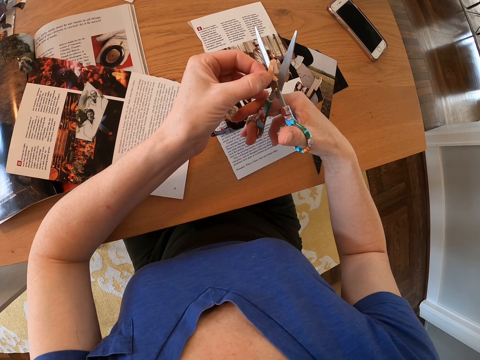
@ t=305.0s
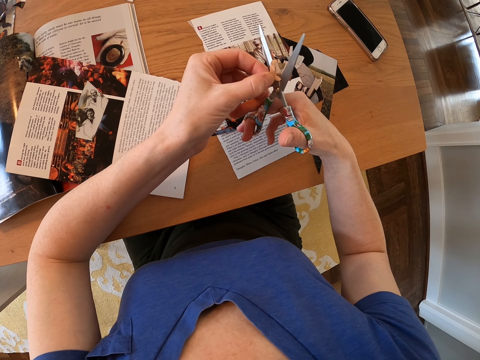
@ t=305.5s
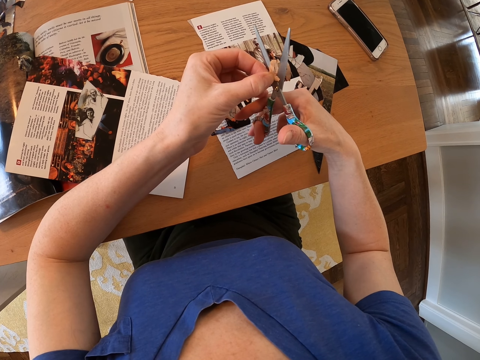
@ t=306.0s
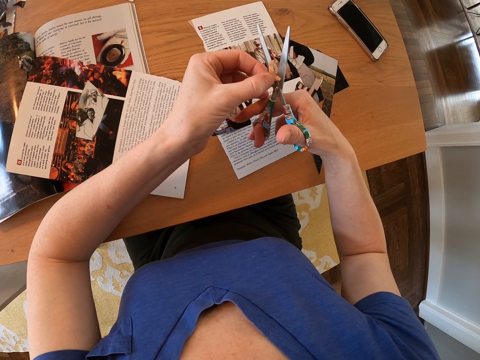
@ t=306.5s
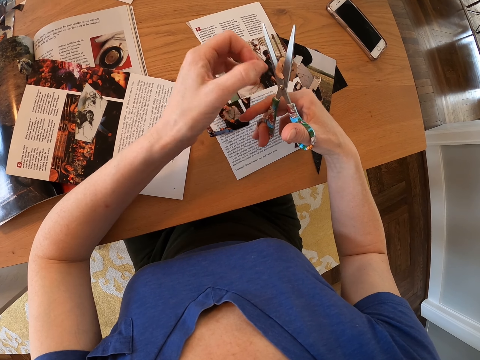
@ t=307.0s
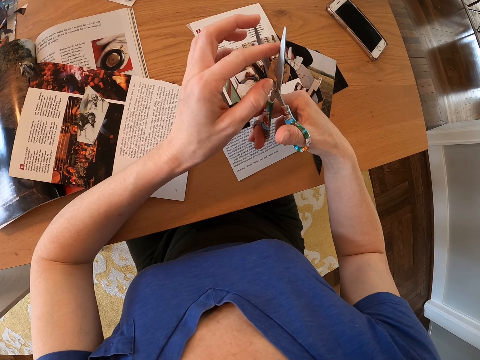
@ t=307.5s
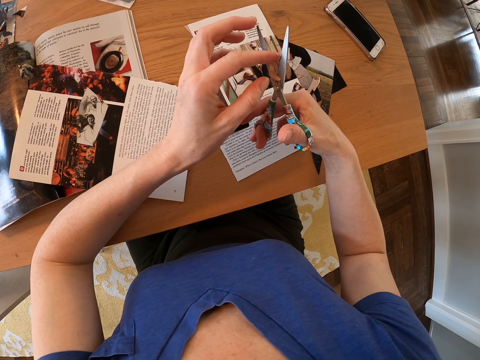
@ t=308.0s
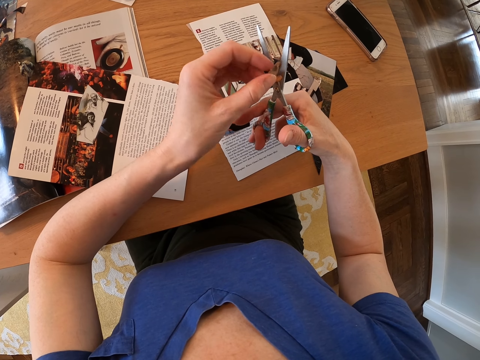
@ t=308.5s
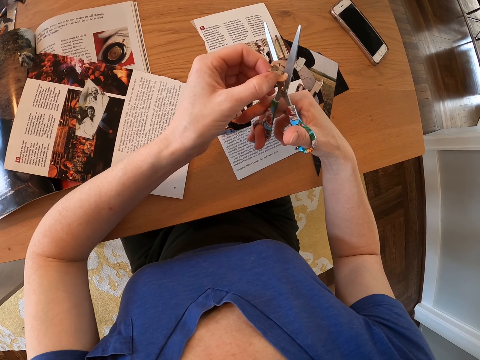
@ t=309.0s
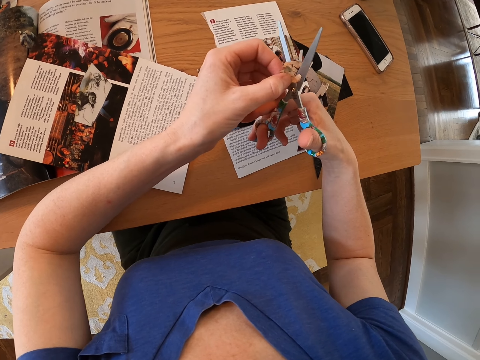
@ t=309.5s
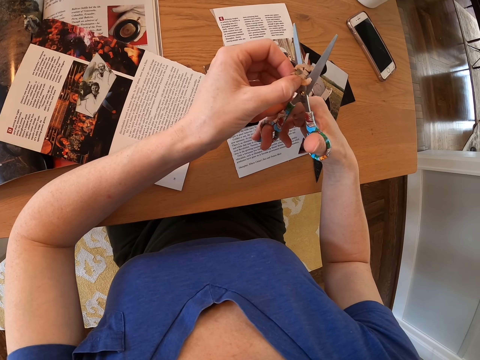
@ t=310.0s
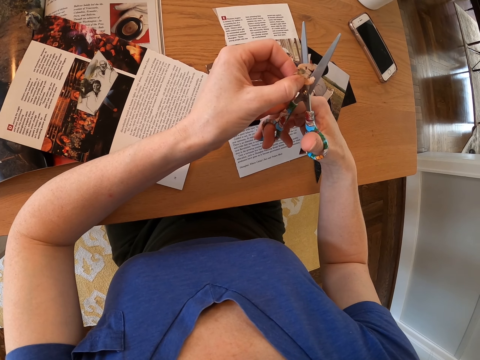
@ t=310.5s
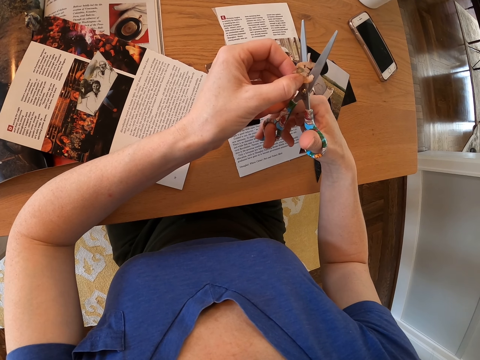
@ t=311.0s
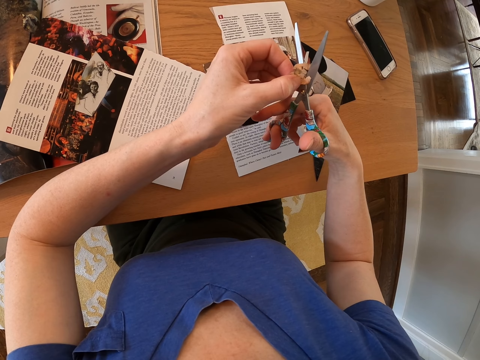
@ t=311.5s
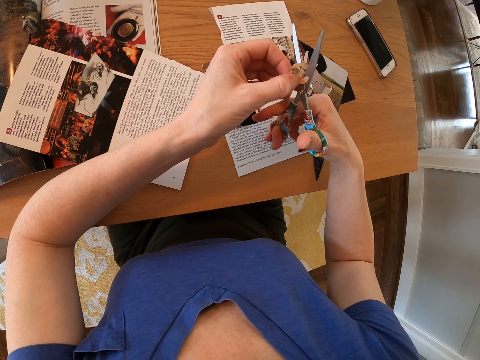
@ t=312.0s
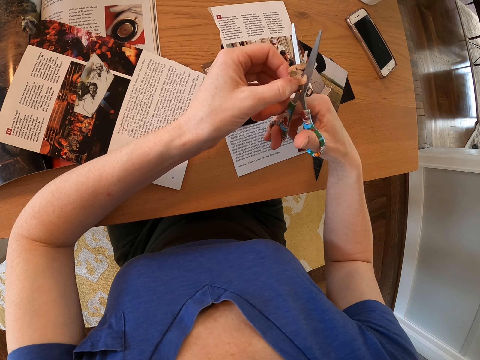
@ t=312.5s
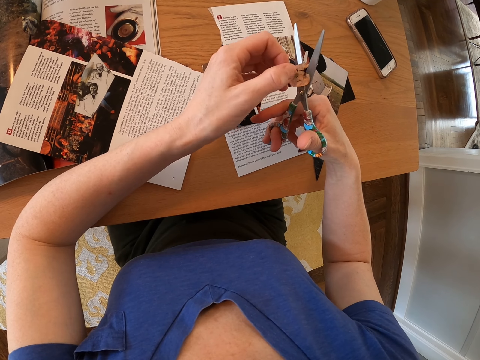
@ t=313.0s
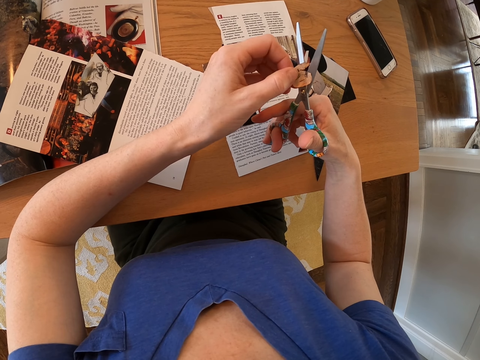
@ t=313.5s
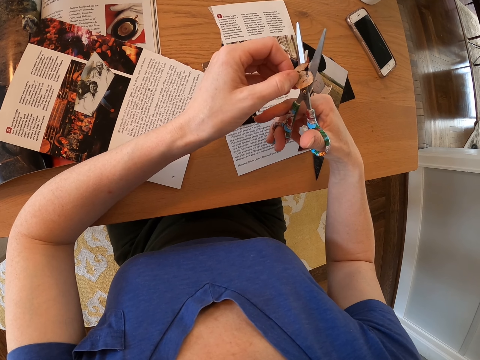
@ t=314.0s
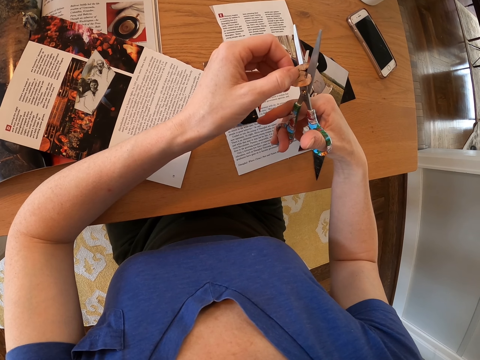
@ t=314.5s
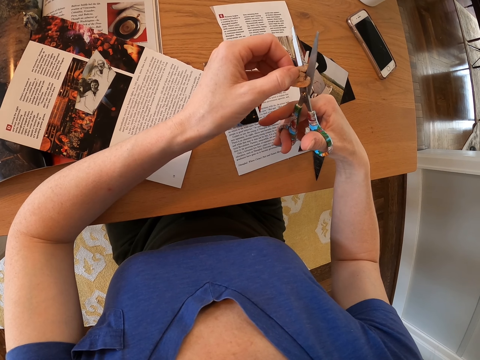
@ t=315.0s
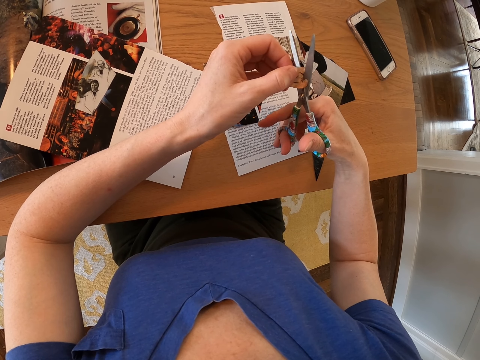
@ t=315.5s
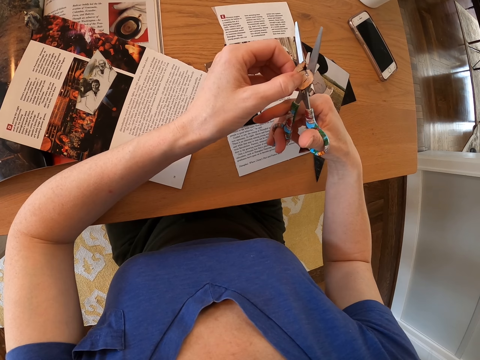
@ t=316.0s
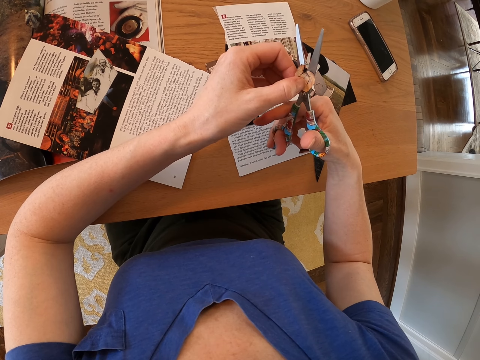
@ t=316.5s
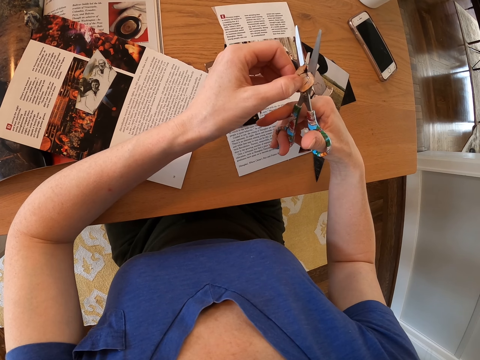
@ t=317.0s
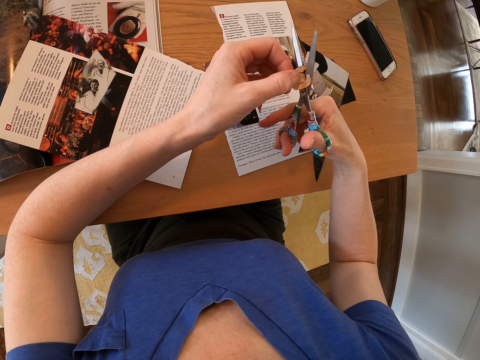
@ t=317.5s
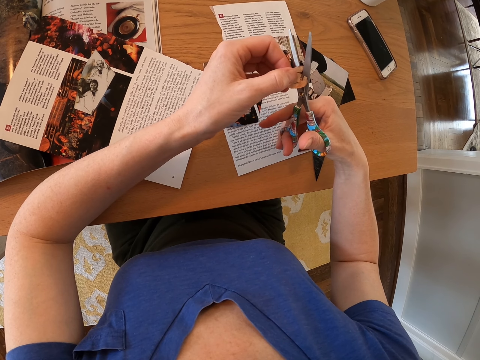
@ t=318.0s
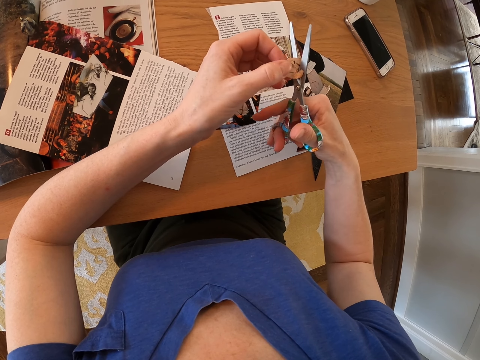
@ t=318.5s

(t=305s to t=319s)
The camera wearer turns the picture on the scissors. They trim the picture.

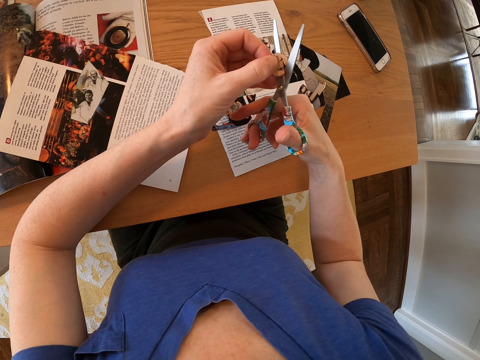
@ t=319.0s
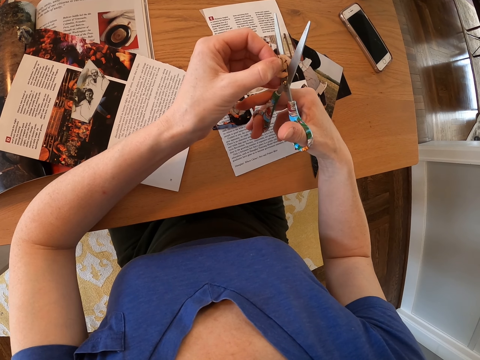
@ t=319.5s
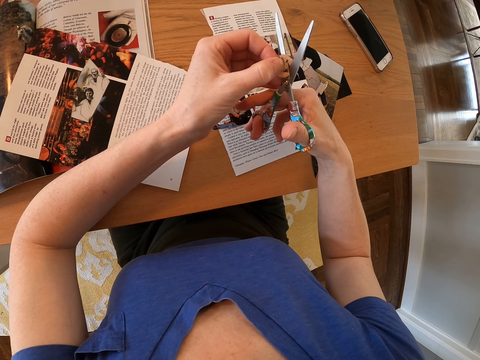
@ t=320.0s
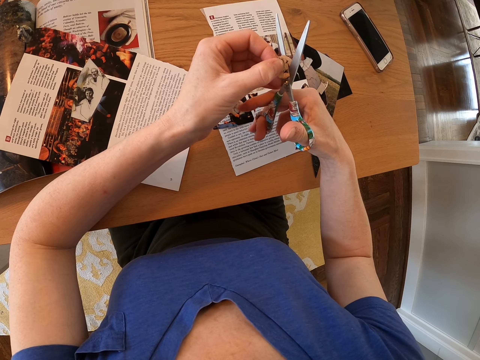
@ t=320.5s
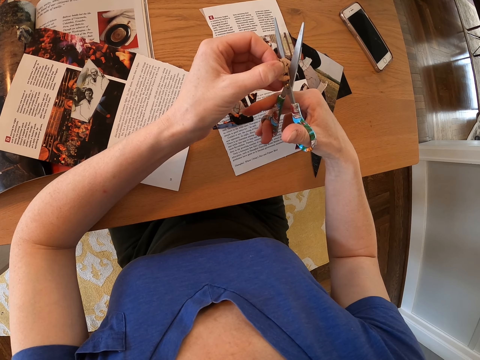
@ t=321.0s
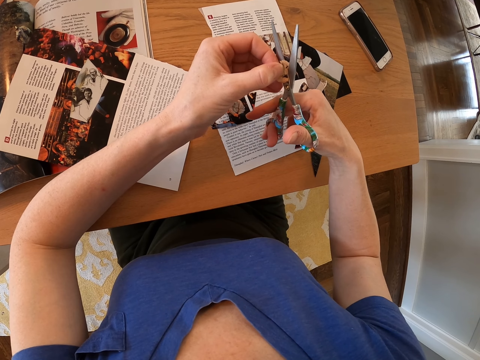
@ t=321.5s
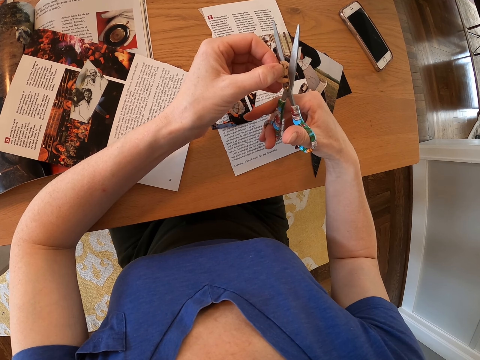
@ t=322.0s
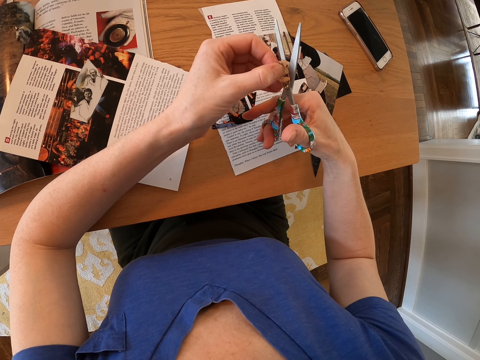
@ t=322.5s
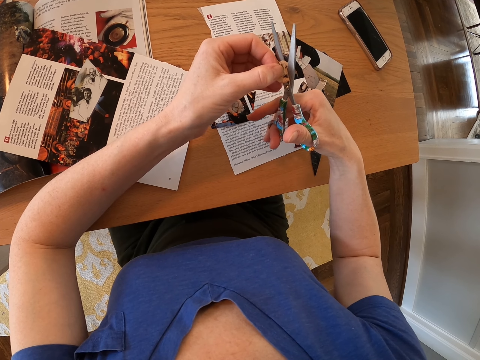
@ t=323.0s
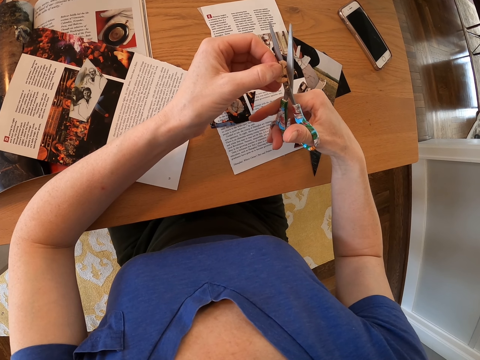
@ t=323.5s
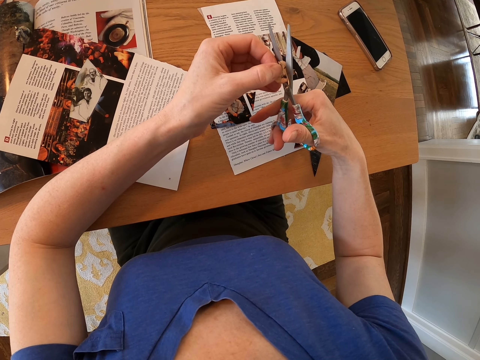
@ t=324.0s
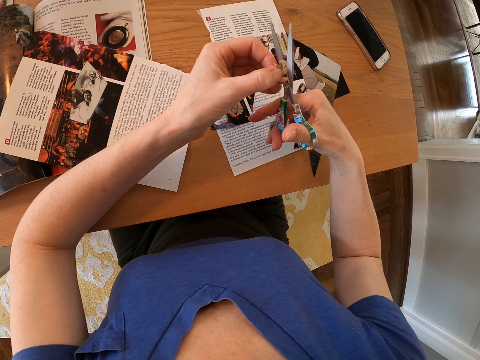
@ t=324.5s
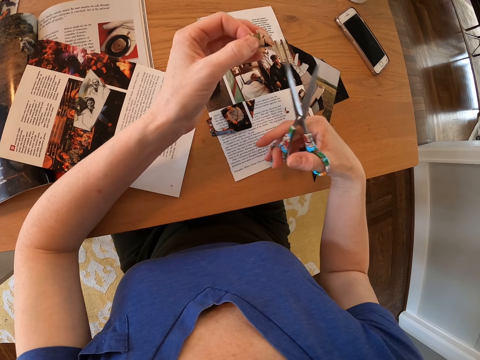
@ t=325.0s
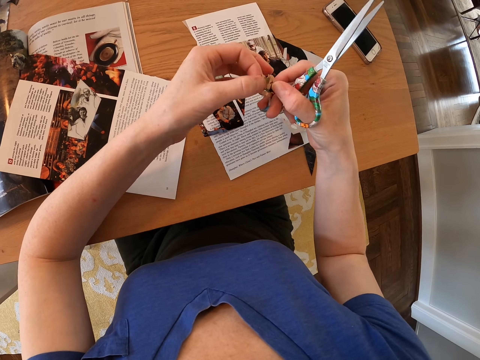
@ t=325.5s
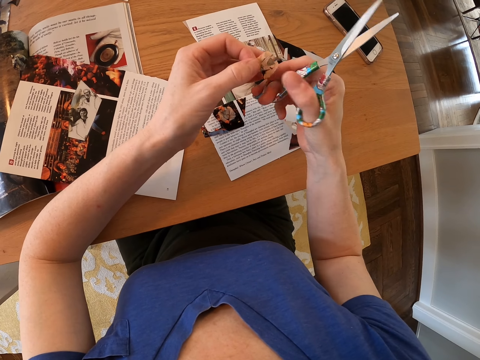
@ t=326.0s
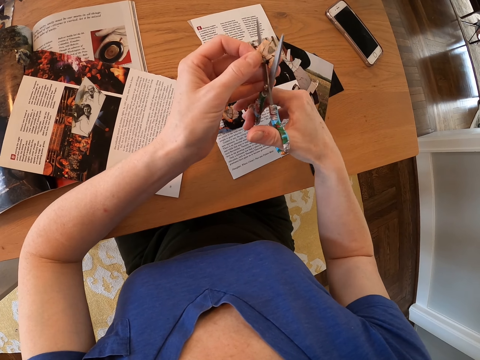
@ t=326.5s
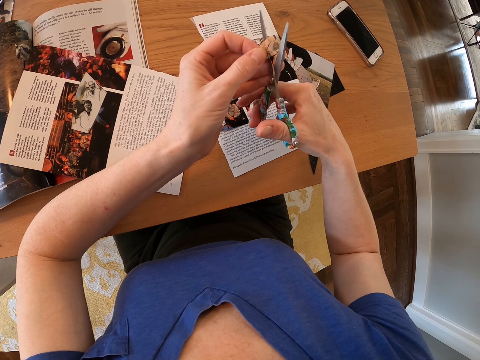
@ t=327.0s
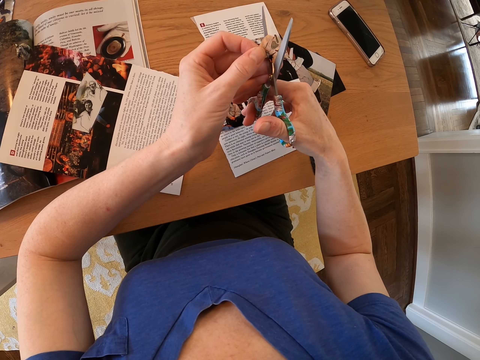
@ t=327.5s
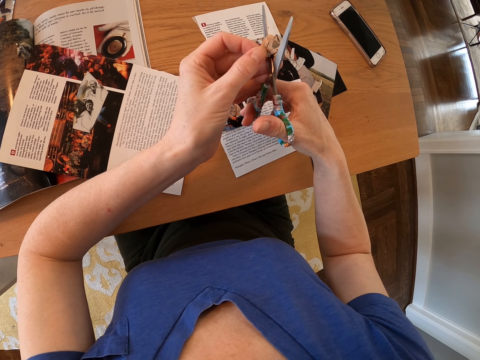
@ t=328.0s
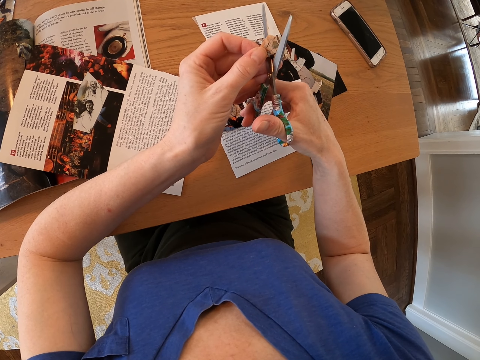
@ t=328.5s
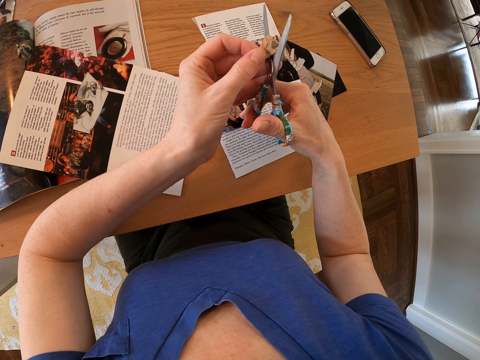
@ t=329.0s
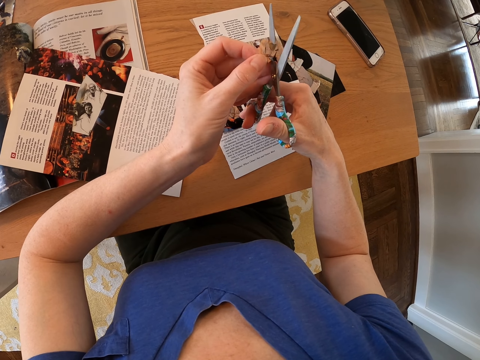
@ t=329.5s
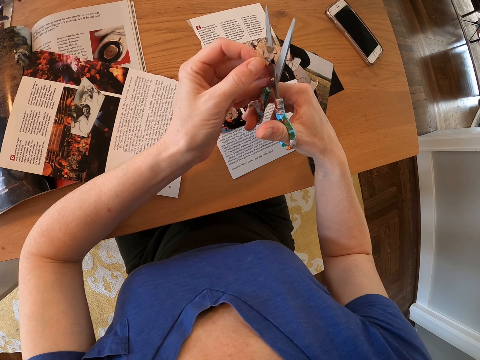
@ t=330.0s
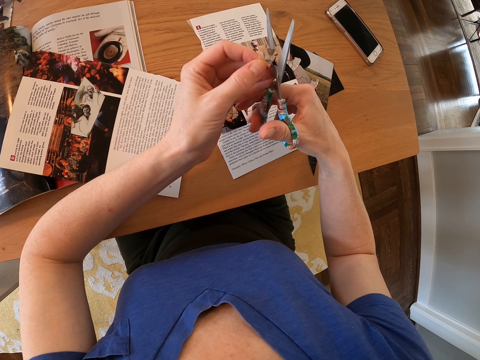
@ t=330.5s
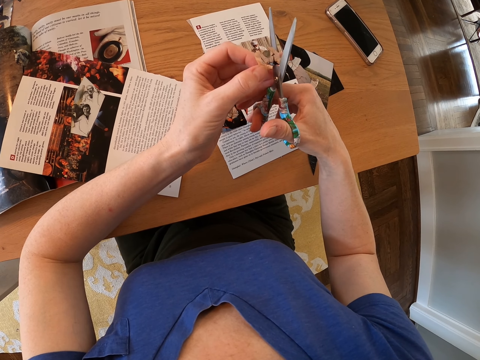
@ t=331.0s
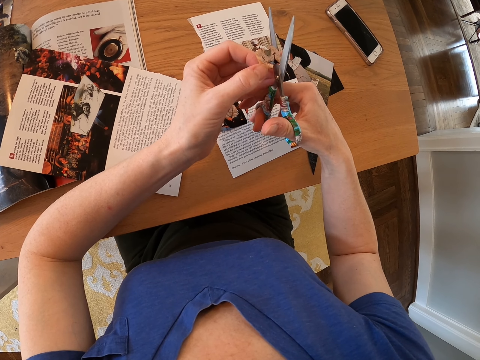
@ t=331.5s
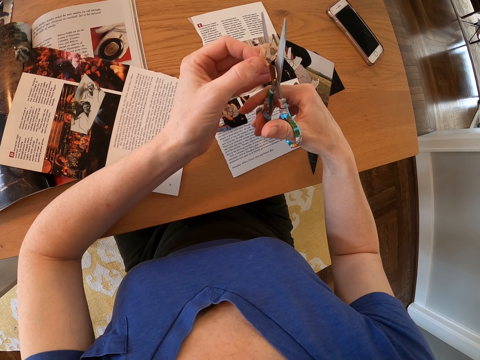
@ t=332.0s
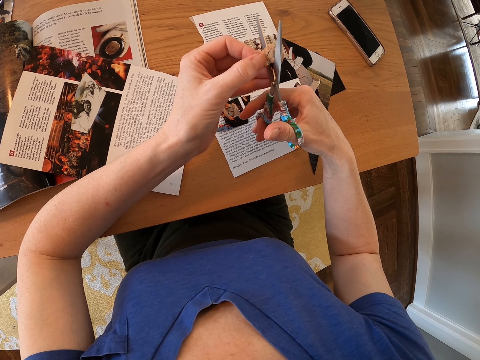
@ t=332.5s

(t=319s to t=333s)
The camera wearer removes the picture on the scissors. They turn the picture on the hands and trim the picture with a scissor.
